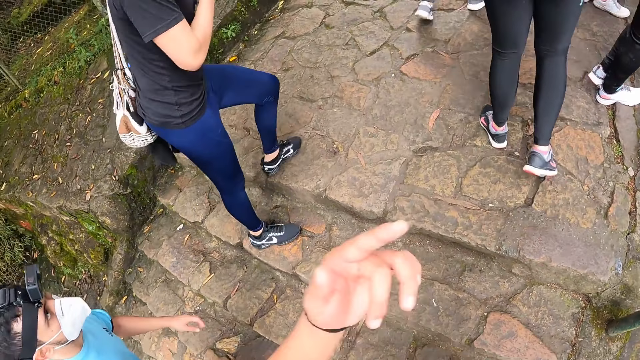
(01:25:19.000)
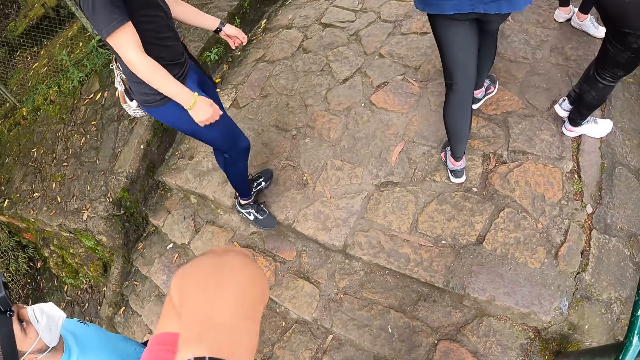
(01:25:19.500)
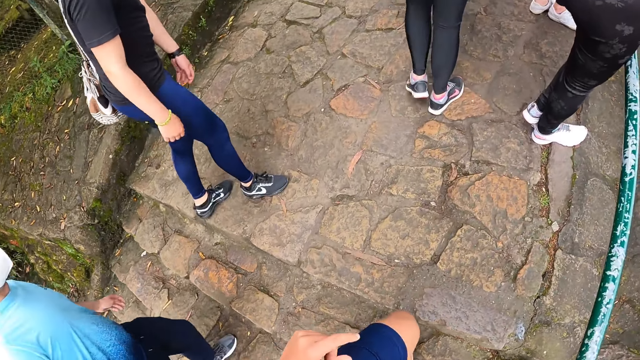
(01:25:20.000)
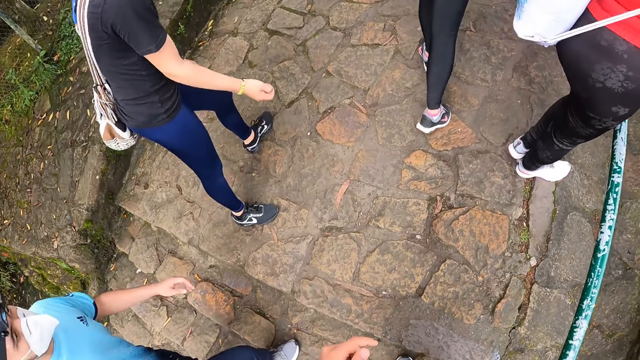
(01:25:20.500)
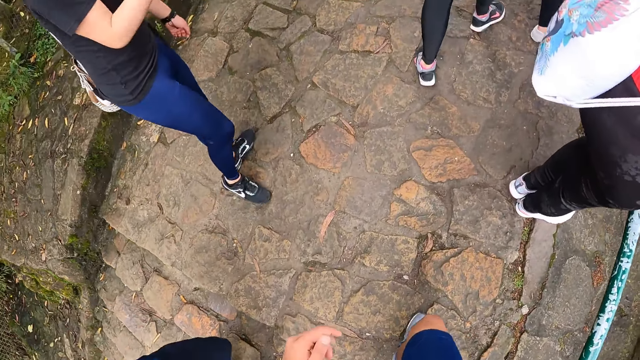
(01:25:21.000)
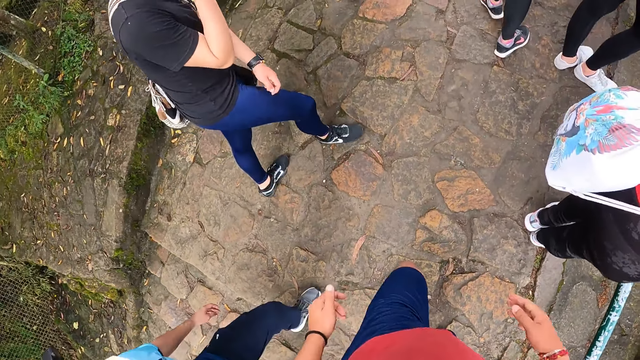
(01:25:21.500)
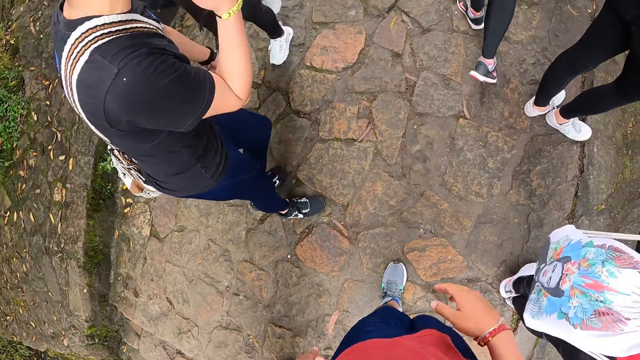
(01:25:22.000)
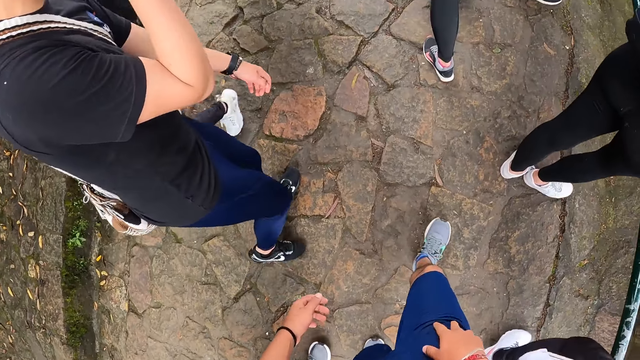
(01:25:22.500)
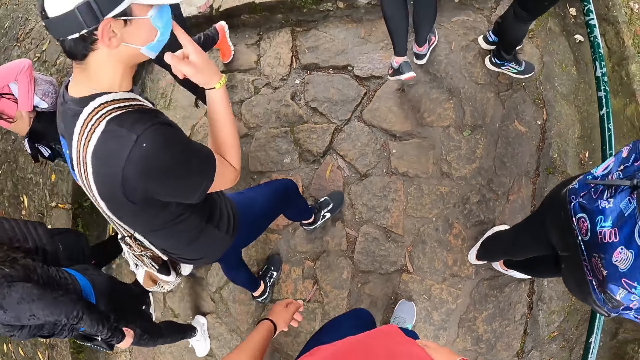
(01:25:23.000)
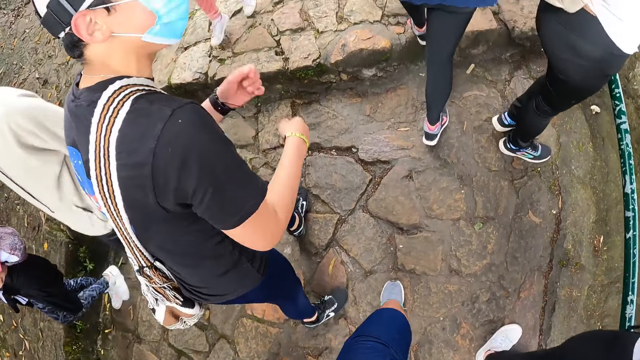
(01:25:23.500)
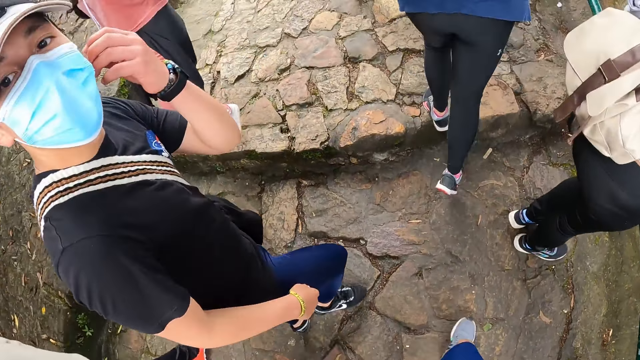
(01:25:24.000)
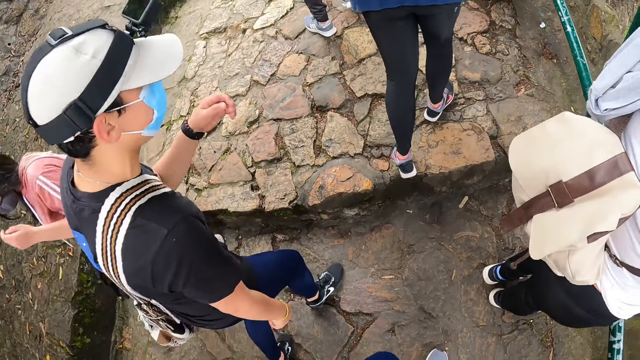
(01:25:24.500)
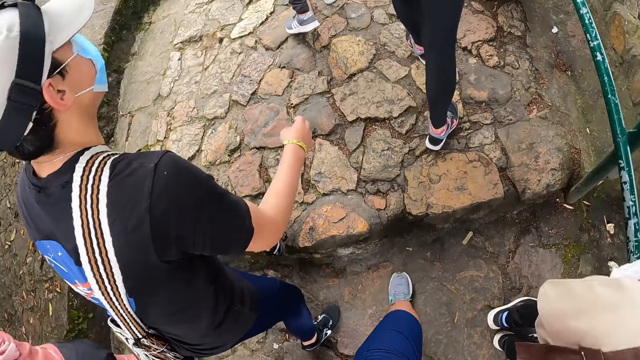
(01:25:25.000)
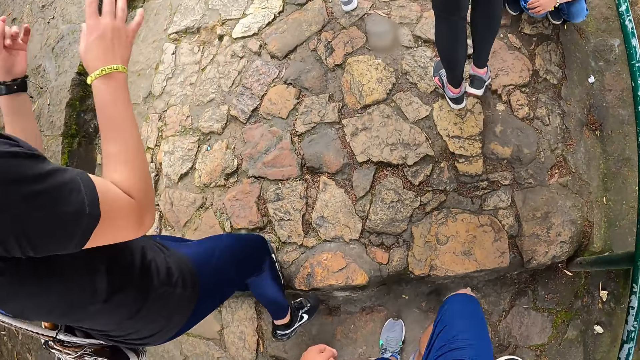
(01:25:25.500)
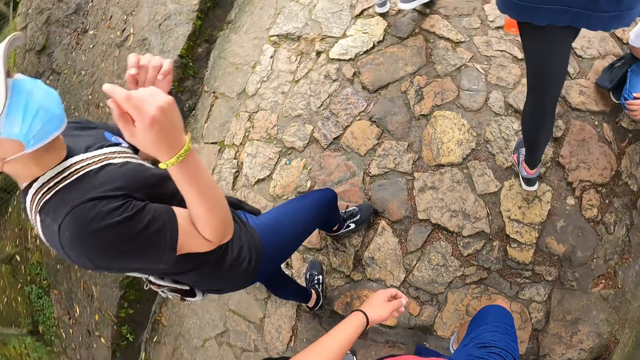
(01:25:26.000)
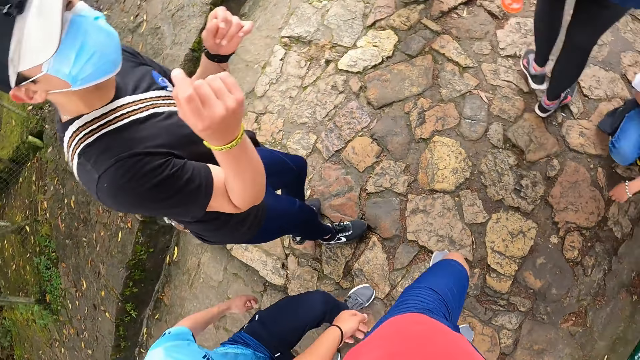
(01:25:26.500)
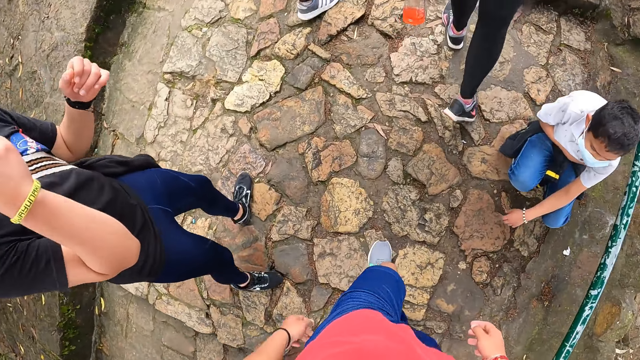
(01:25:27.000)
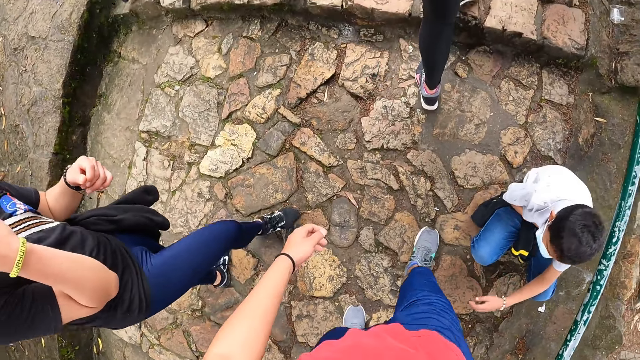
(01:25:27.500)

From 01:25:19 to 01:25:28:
The camera wearer touches his face with his left hand. He raises his left hand towards something and withdraws his left hand from something. The man touches his face with his right hand. The camera wearer walks along the walkway. He supports his right hand on the knee. The man touches his face with his left hand. The camera wearer looks at the man. He walks along the walkway. The man gesticulates with both hands.

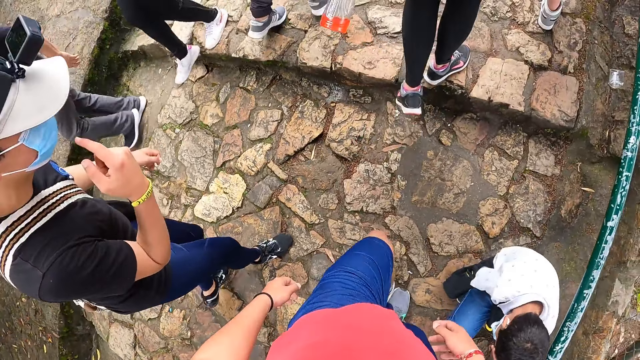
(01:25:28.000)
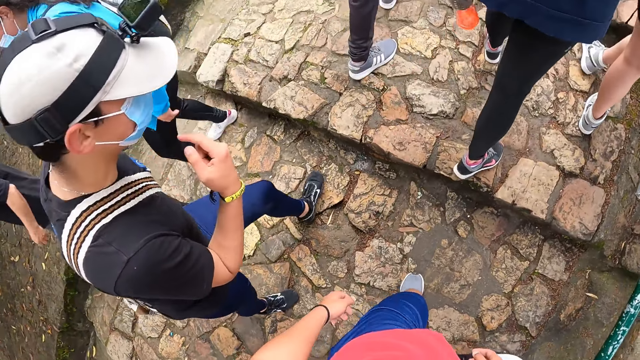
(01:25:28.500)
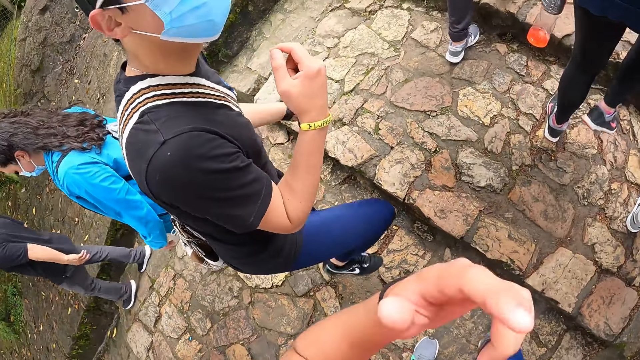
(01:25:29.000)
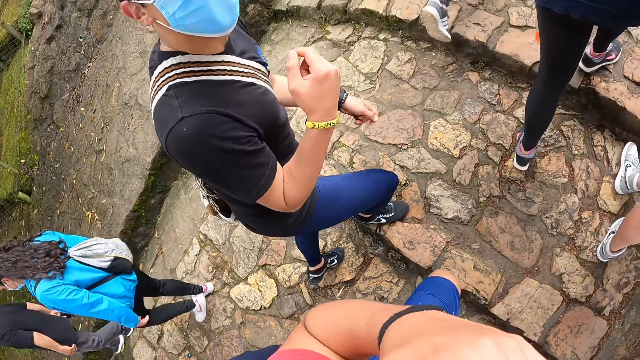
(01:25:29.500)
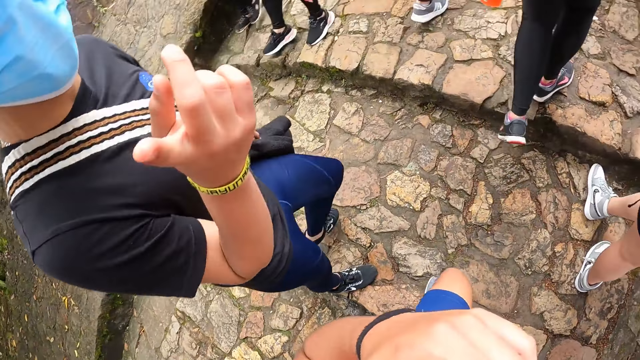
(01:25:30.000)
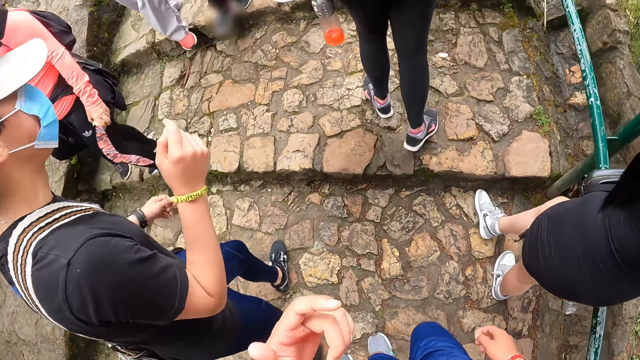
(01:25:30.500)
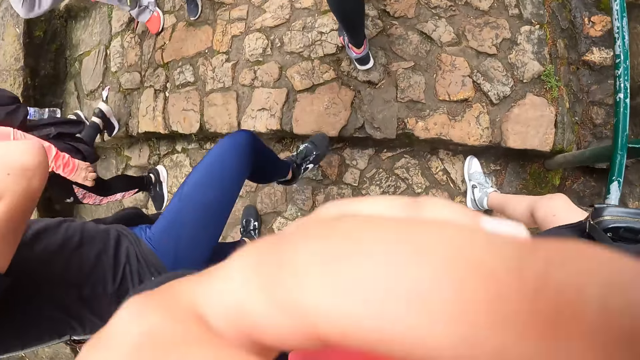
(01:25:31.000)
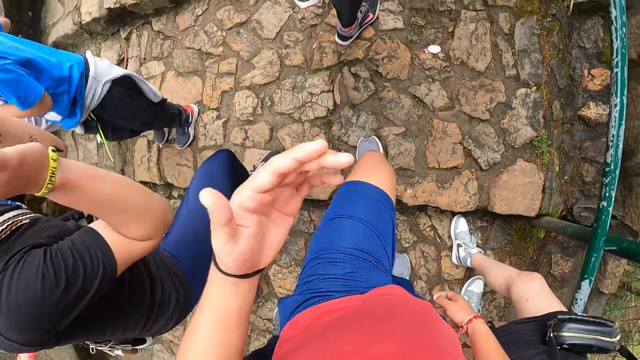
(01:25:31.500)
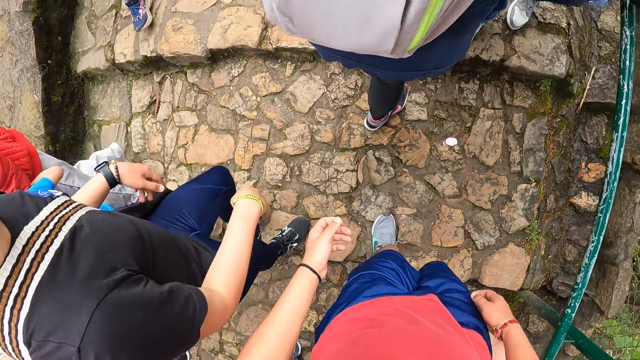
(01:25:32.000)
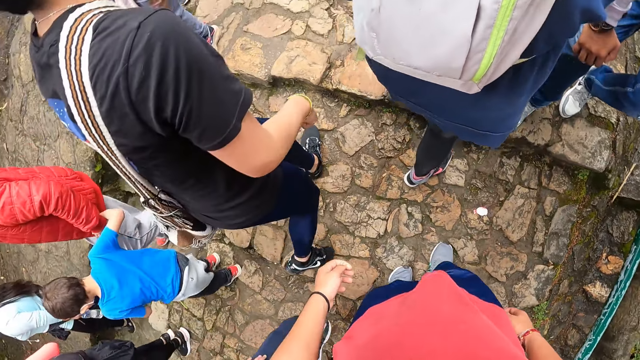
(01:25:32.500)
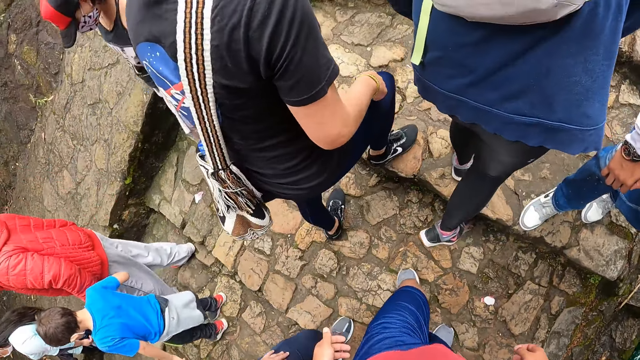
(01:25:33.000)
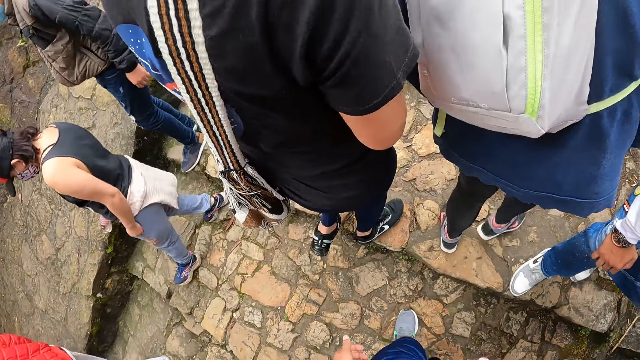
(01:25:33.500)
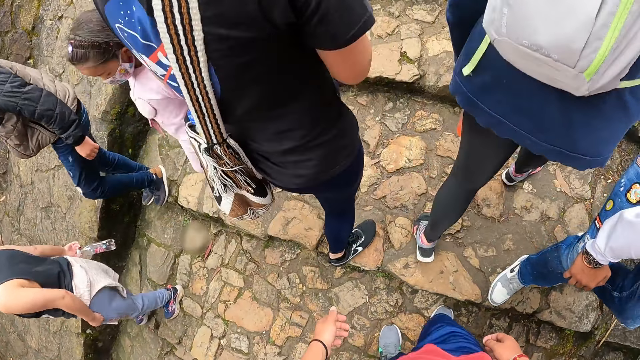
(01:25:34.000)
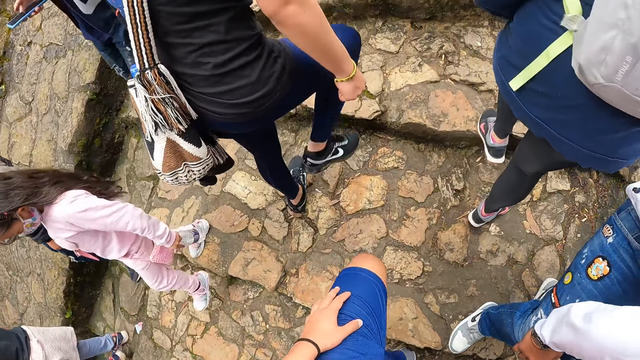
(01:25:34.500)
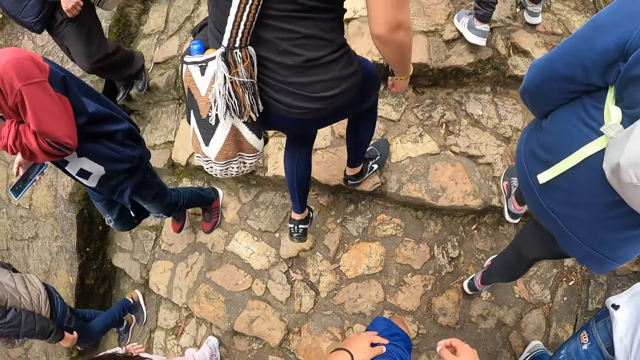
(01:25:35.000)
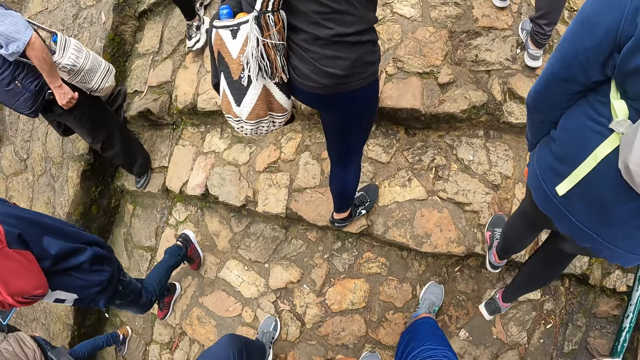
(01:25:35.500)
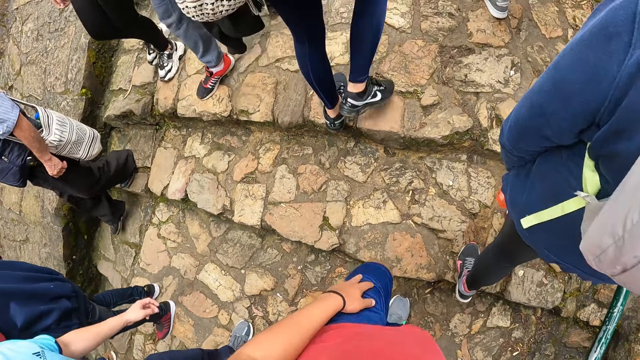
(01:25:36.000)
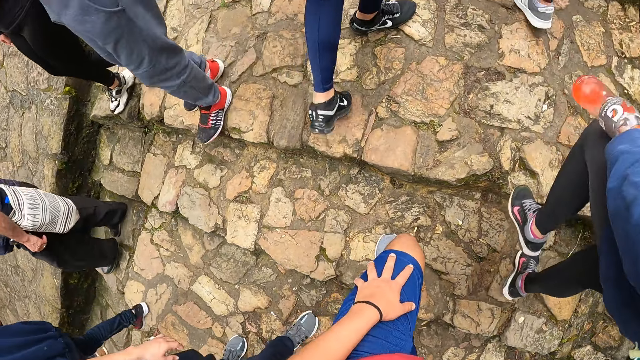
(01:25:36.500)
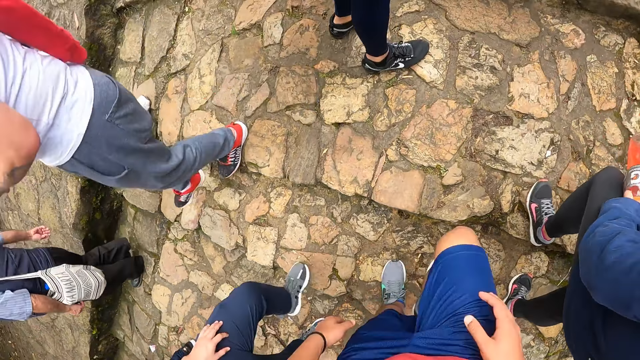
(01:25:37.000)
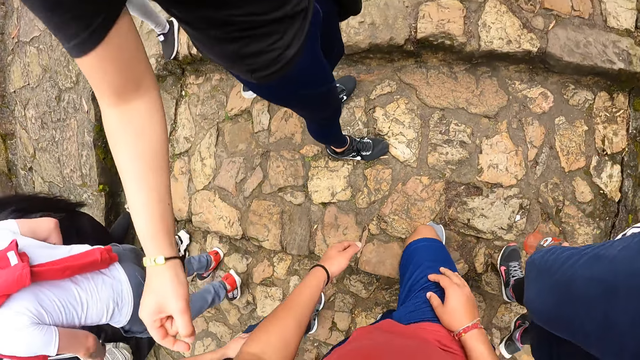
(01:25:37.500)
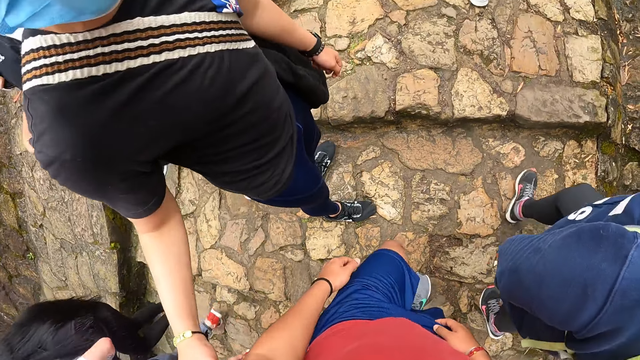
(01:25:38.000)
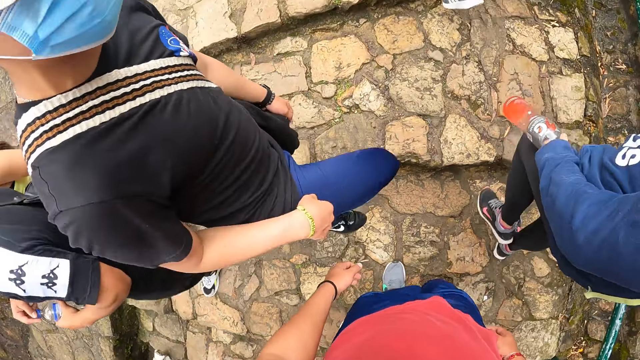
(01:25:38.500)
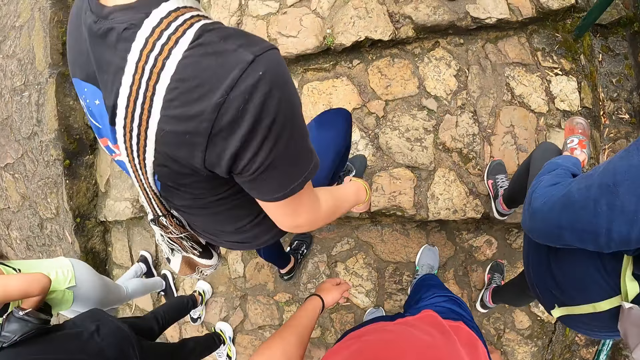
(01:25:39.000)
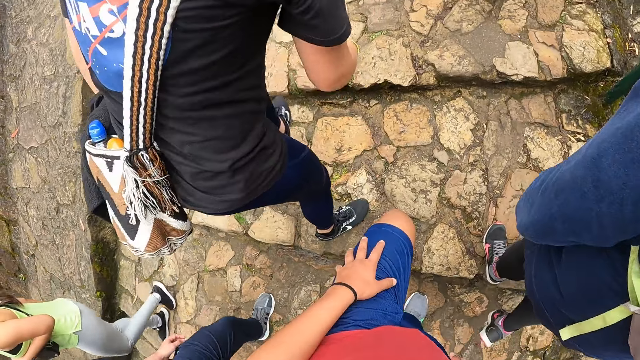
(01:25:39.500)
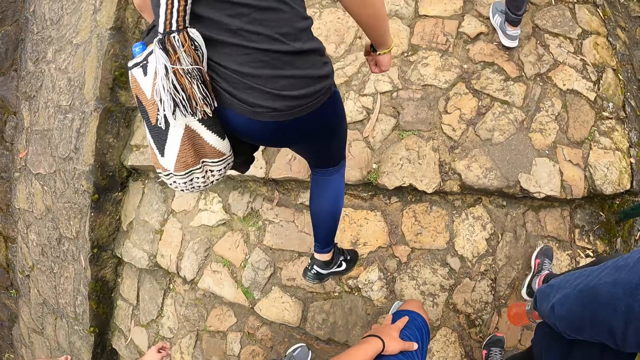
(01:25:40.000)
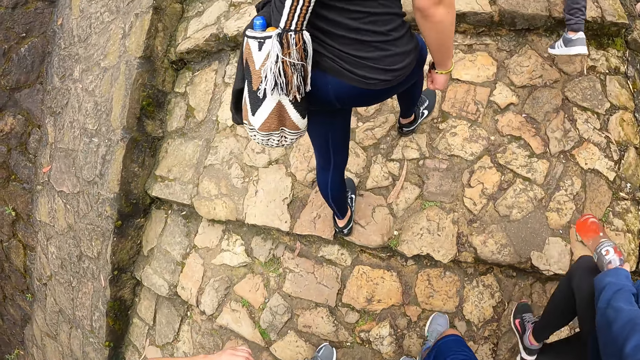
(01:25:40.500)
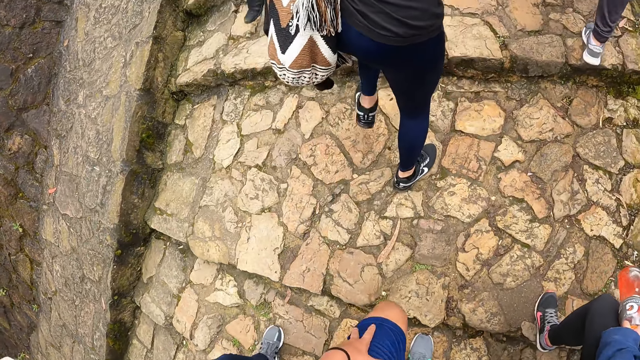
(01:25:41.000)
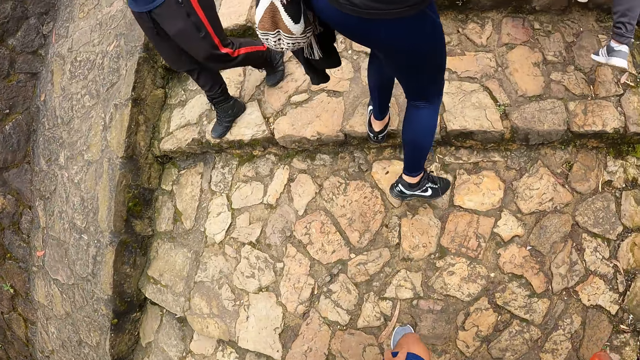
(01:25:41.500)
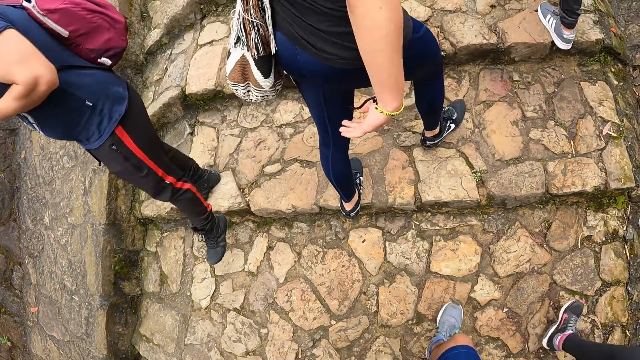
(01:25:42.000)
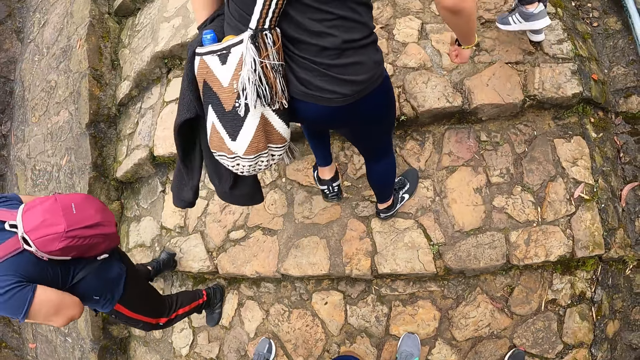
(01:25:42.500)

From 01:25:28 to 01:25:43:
The camera wearer touches his face with his left hand. He raises his left hand towards something. He does gestures. He withdraws his left hand from something. He walks along the walkway. He supports his left hand on the knee. The man touches the camera wearer with his right hand. The camera wearer supports his right hand on the knee. He walks along the walkway.
